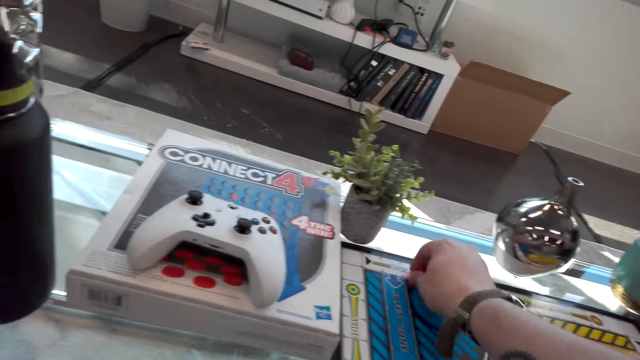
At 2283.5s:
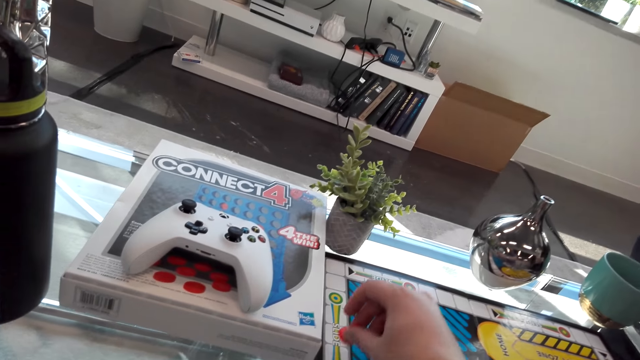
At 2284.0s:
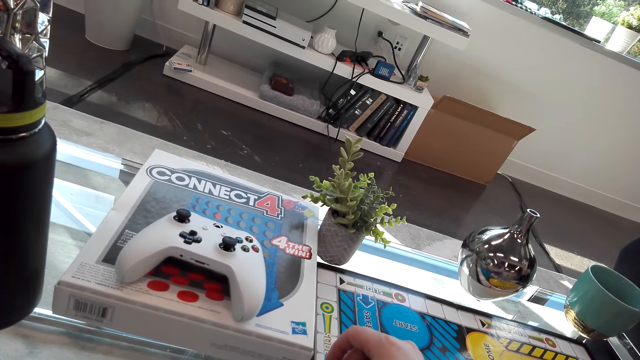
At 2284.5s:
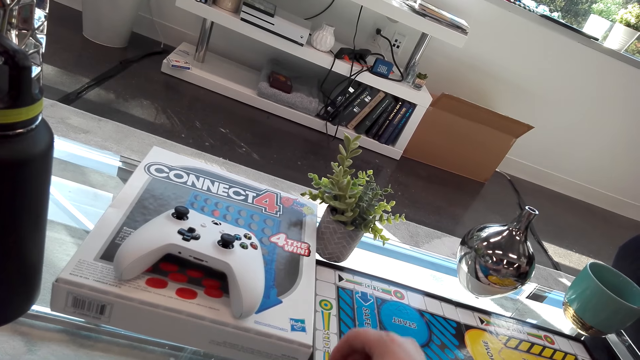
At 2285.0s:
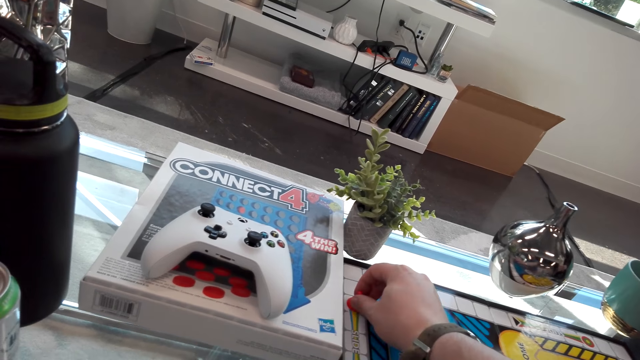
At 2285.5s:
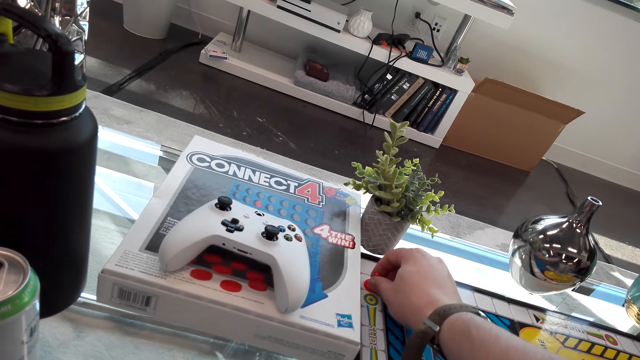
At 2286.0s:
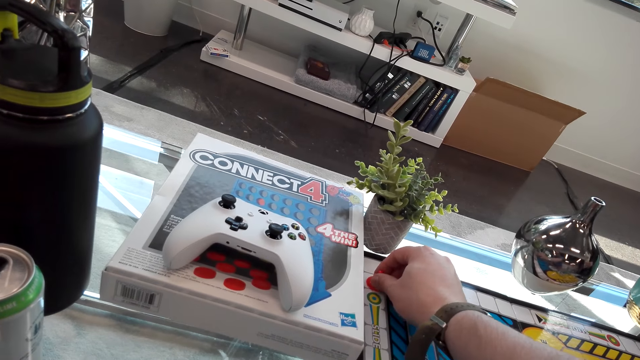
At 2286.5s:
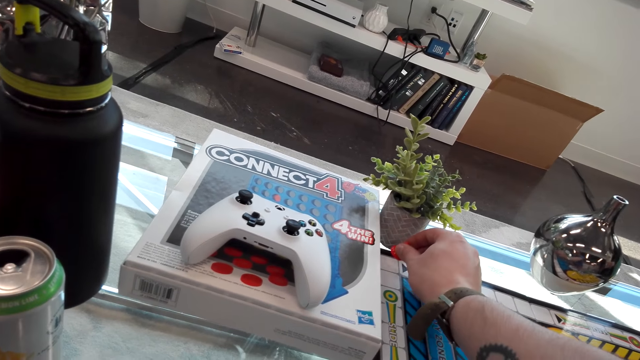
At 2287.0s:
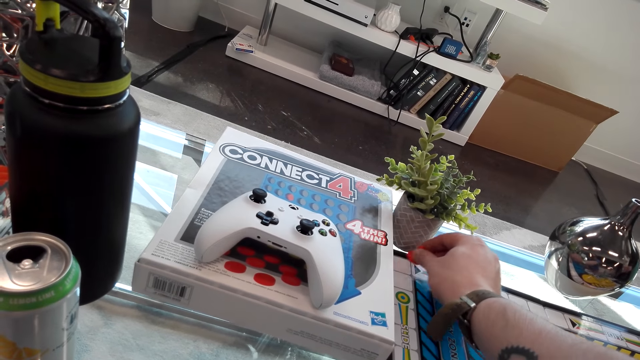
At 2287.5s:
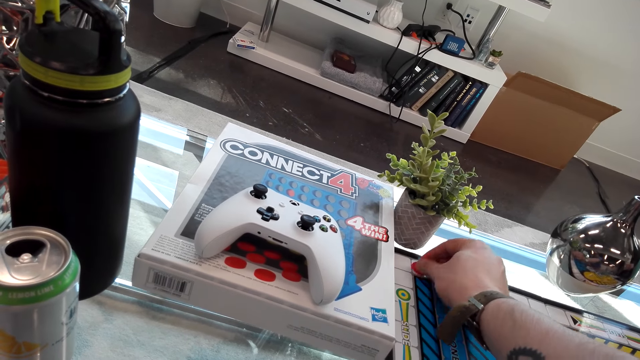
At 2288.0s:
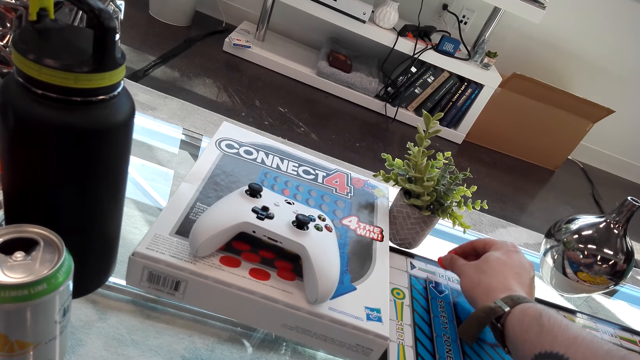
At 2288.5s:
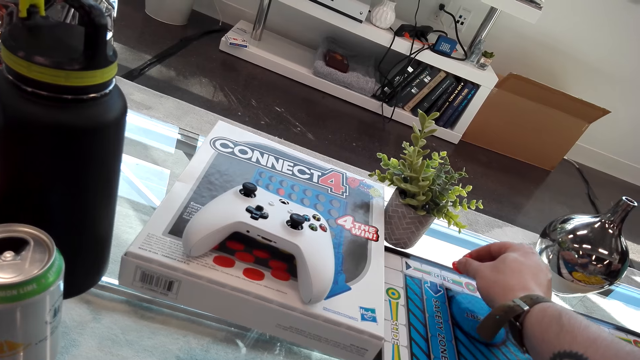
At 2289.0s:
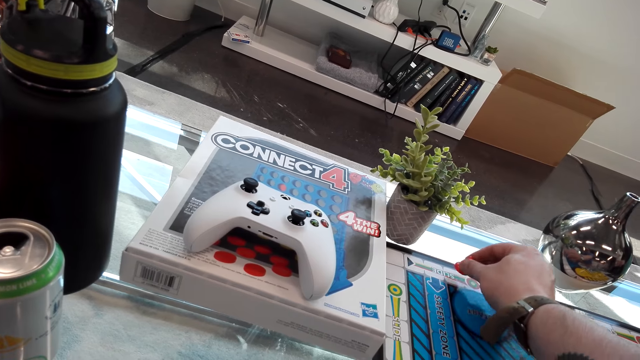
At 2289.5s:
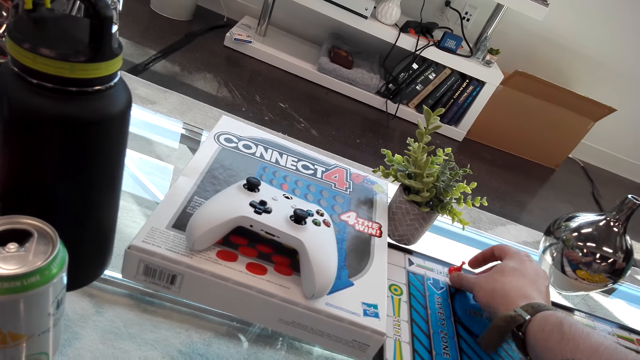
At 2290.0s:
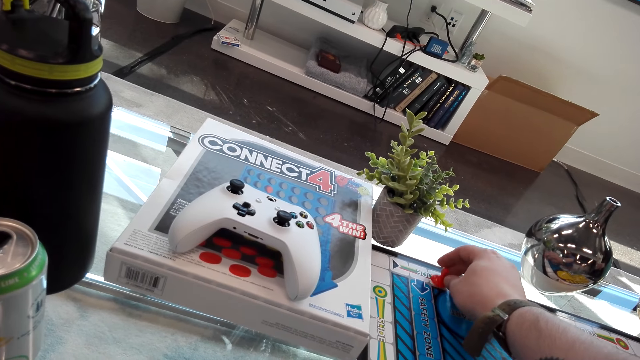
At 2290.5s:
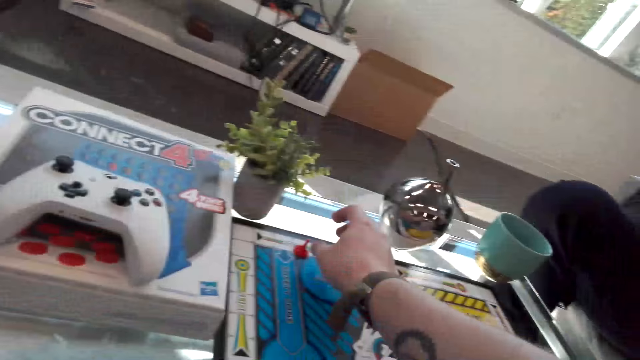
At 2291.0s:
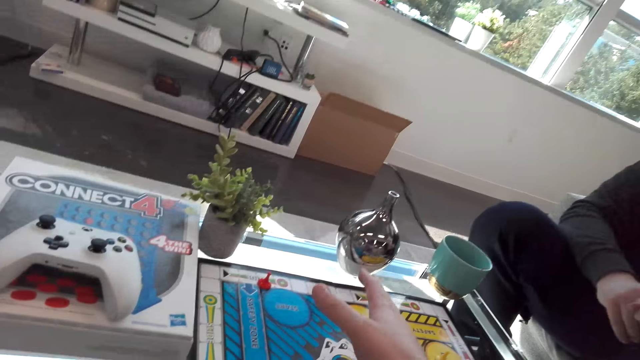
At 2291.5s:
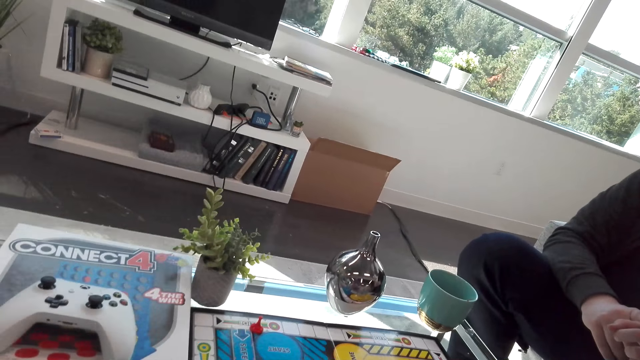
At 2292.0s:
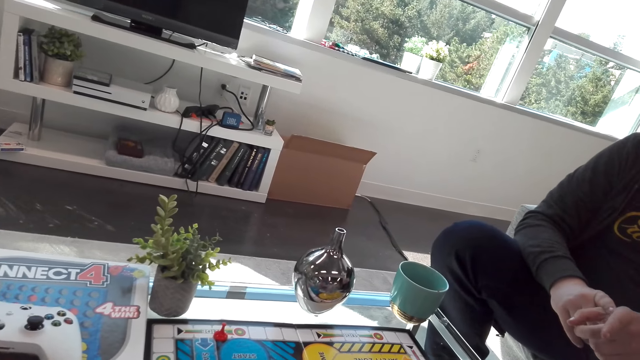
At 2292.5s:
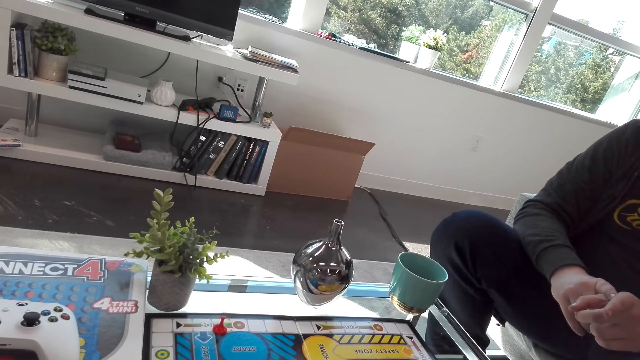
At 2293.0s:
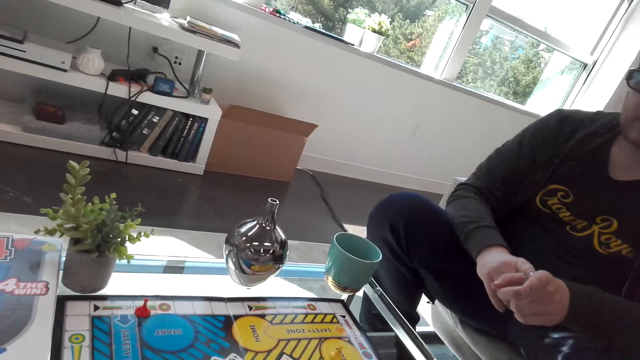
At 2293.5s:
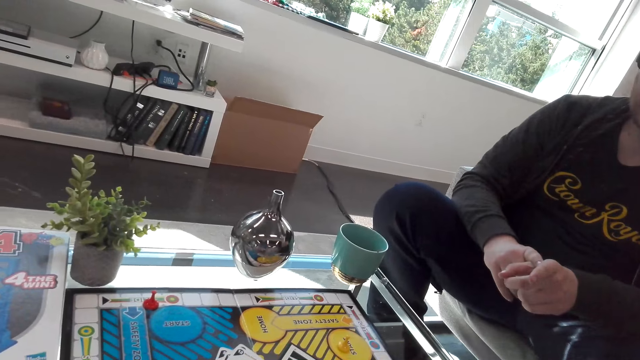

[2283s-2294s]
The camera wearer plays the Sorry game board. They interact with a man.

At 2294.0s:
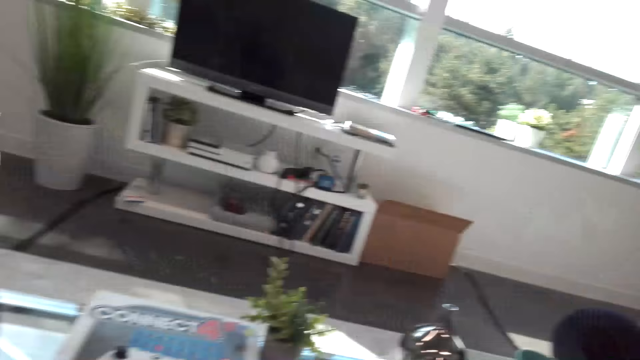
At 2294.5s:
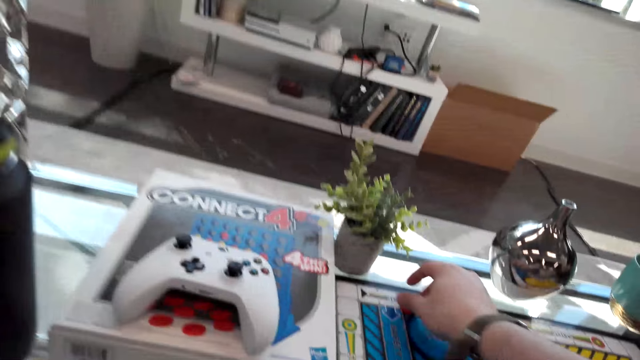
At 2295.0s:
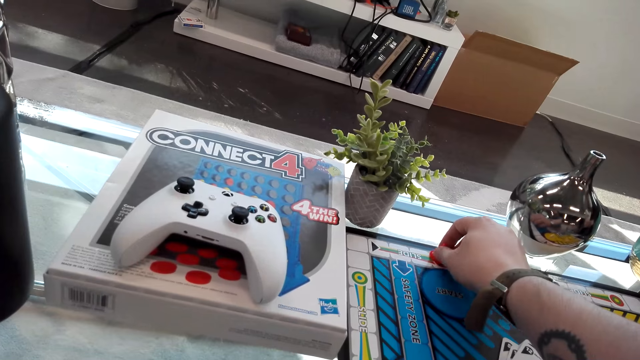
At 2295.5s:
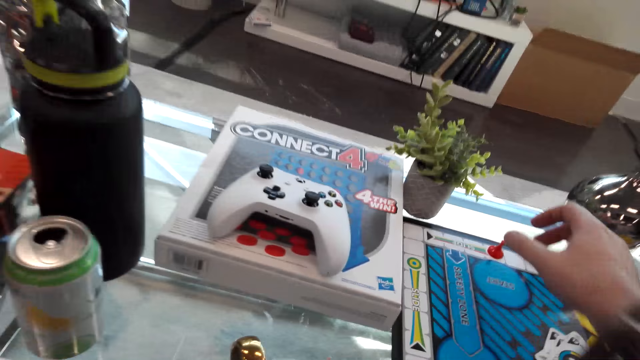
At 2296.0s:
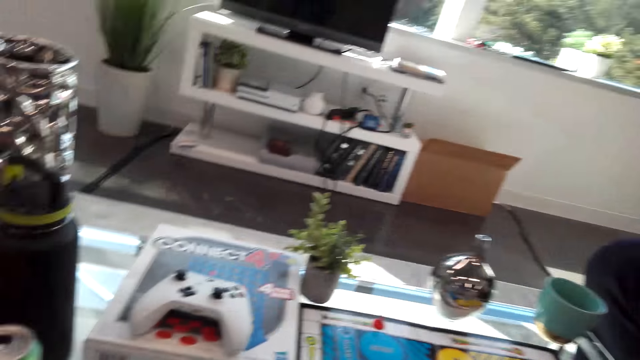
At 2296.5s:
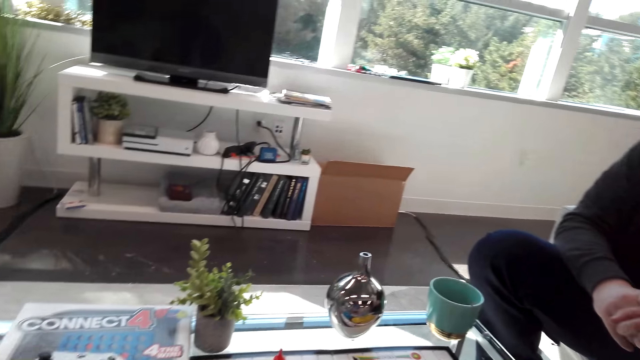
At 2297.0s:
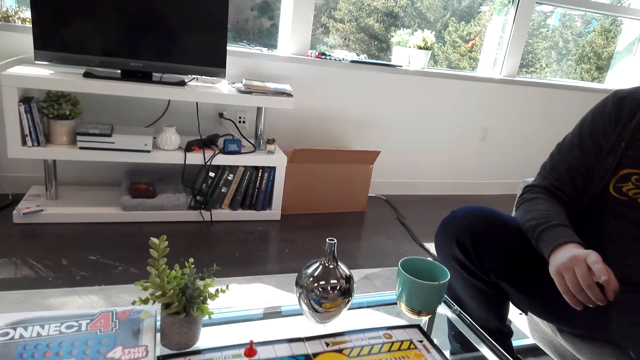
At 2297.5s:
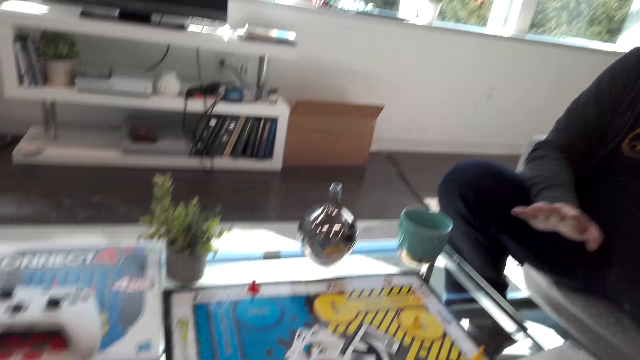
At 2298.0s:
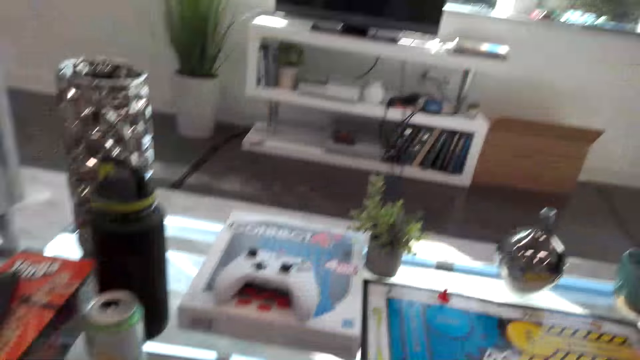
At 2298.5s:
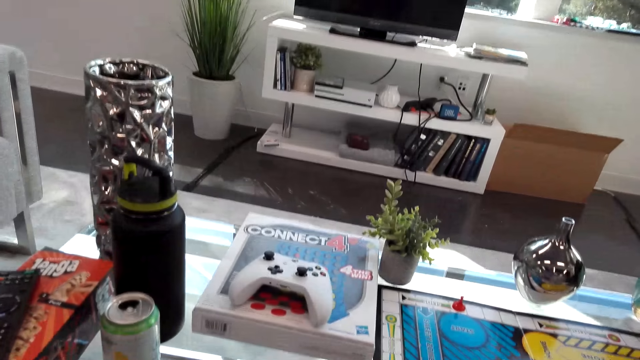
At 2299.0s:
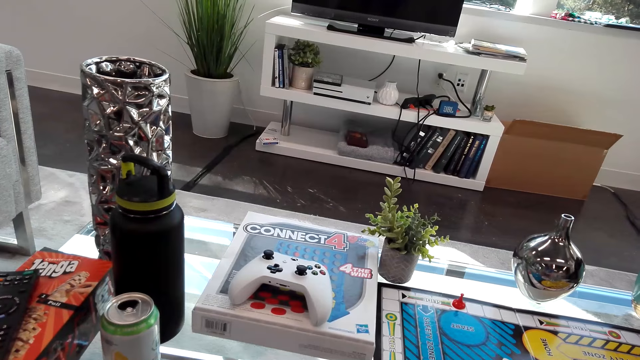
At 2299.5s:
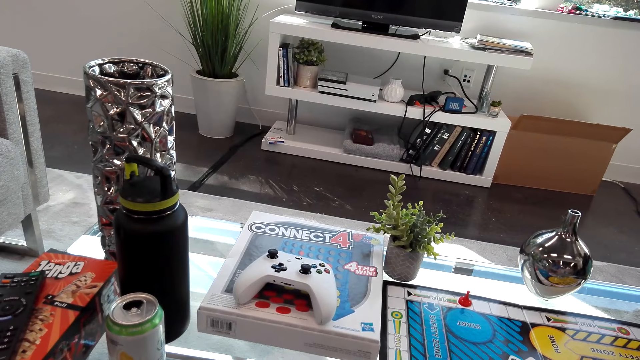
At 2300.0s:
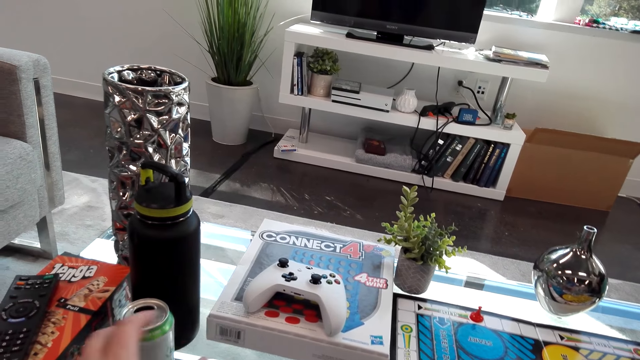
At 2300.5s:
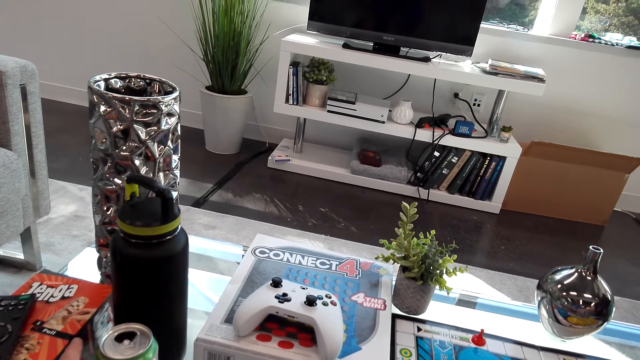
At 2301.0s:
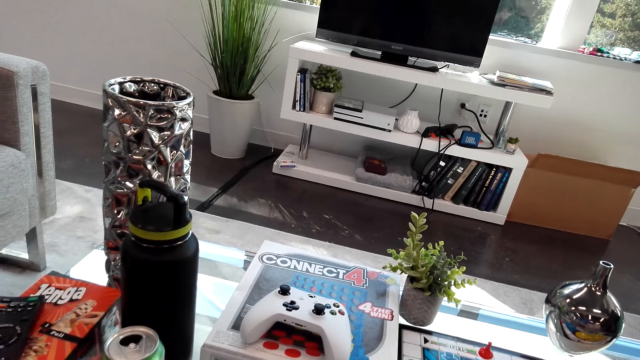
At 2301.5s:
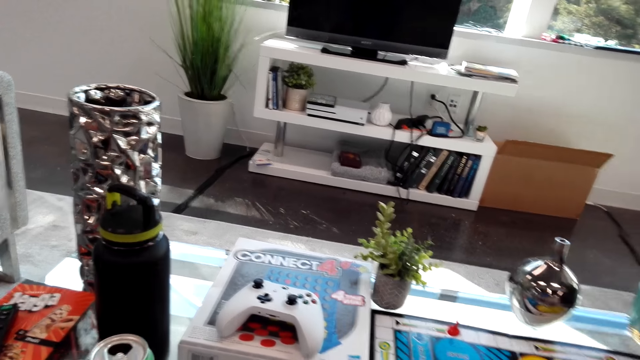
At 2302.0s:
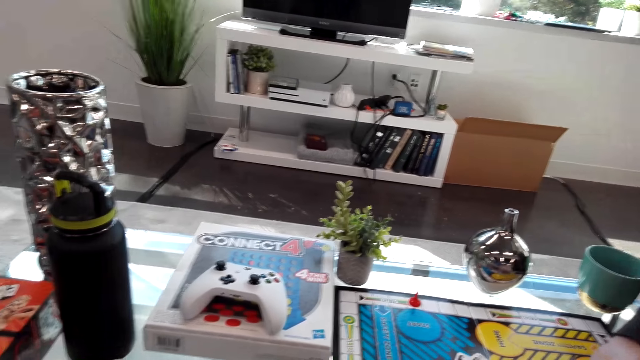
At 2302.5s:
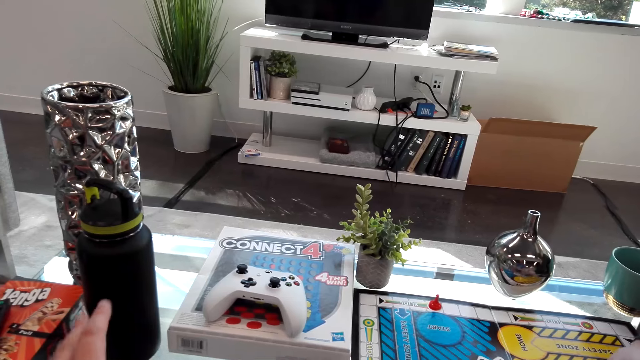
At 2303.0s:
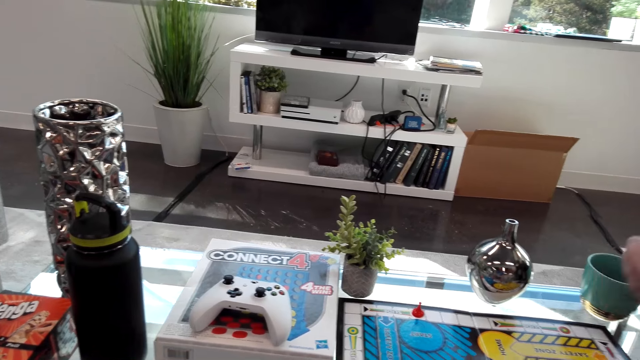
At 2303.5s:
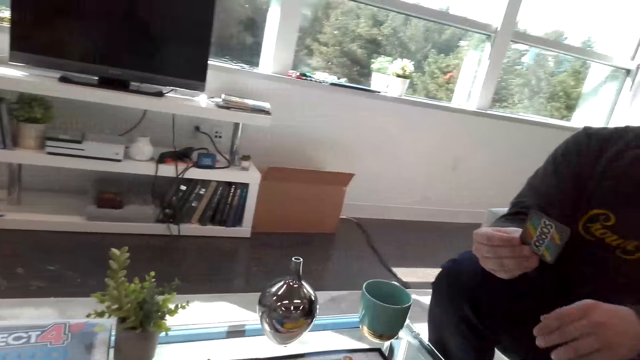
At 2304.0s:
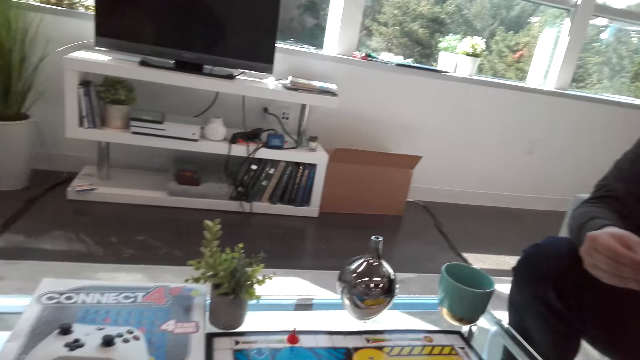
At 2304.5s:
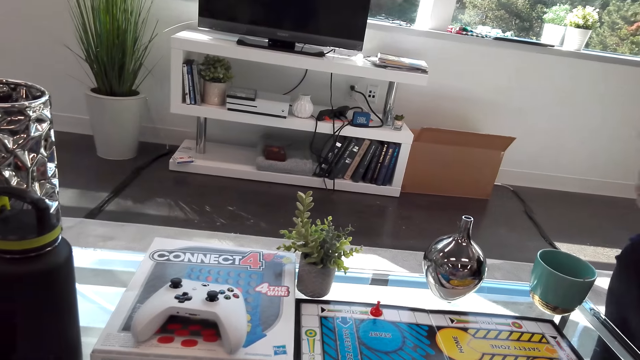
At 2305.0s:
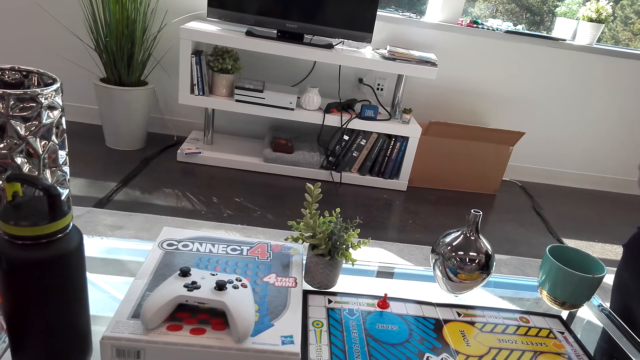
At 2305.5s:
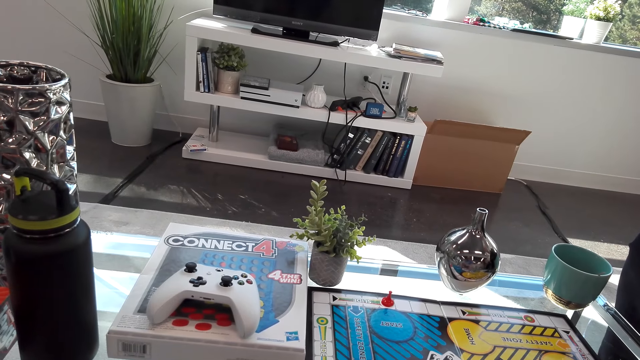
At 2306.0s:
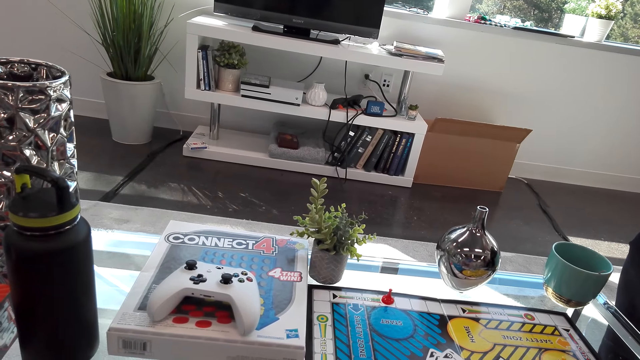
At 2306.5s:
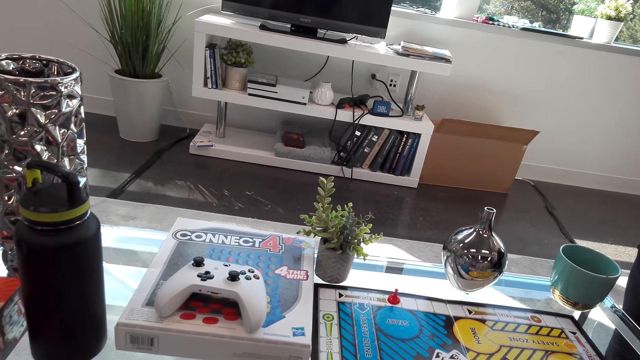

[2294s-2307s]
The camera wearer plays the Sorry game board. They interact with a man. The man moves the left hand. The camera wearer picks up a drink on the table. They interact with the man. They move the hand. The man holds a card. The camera wearer interacts with the man.
